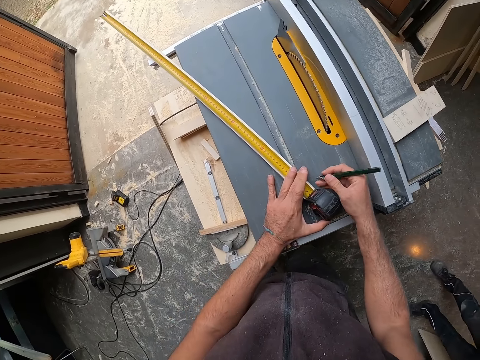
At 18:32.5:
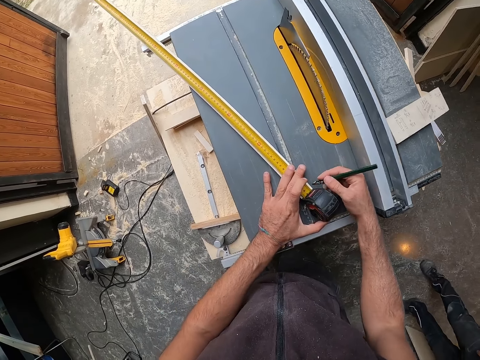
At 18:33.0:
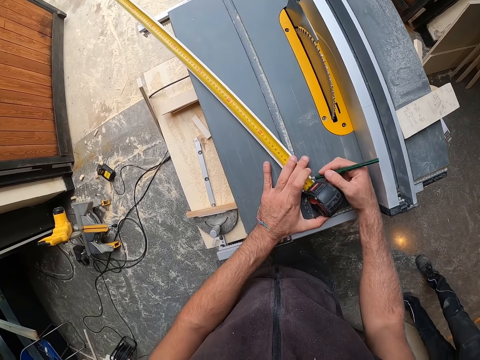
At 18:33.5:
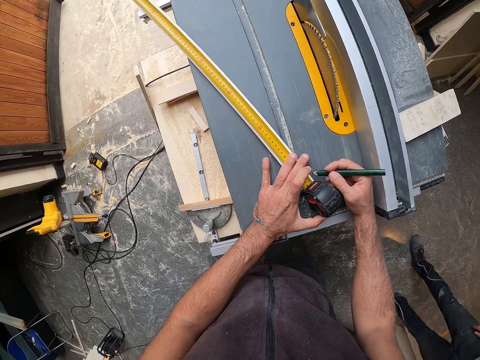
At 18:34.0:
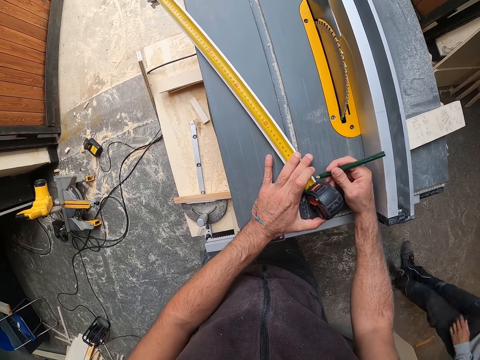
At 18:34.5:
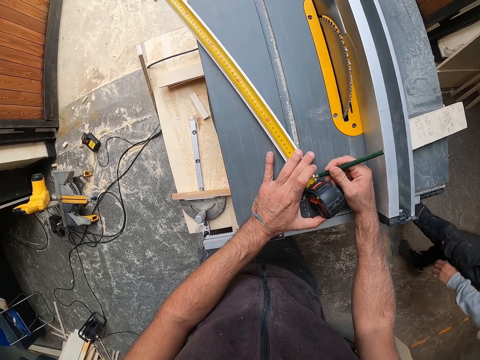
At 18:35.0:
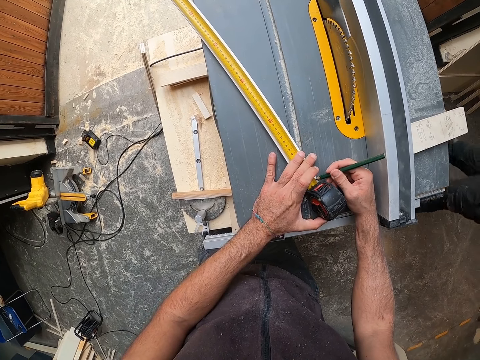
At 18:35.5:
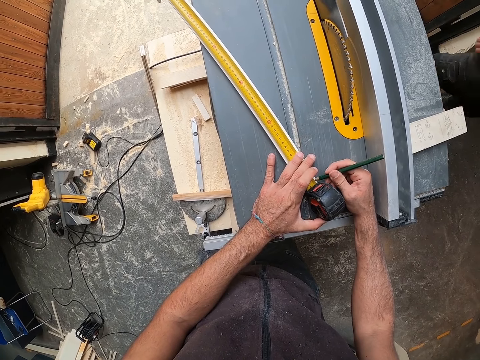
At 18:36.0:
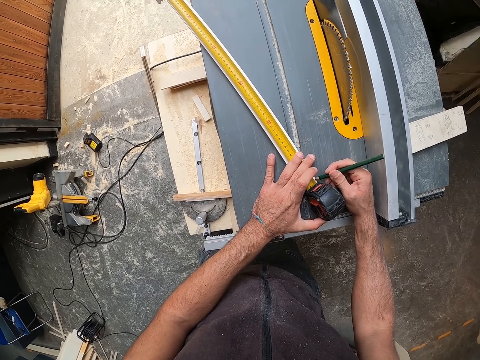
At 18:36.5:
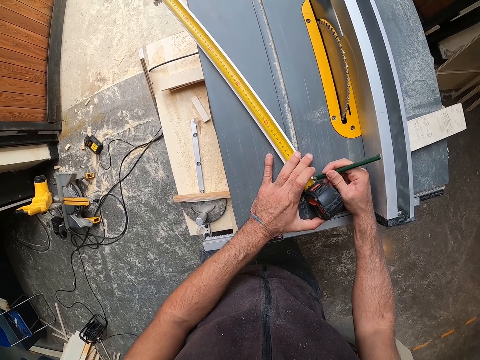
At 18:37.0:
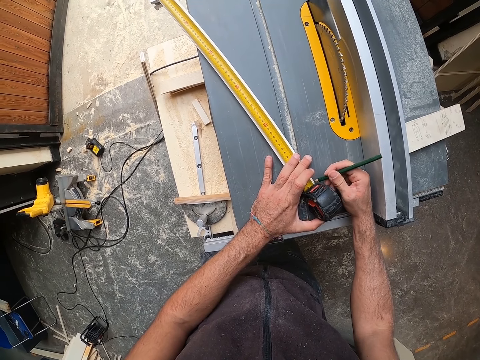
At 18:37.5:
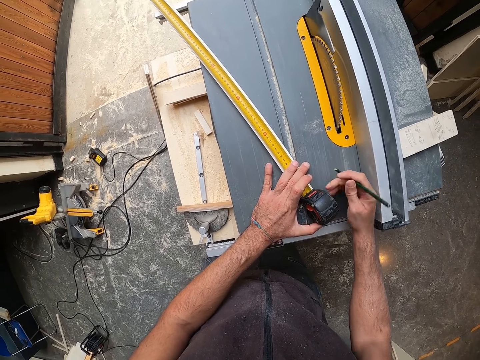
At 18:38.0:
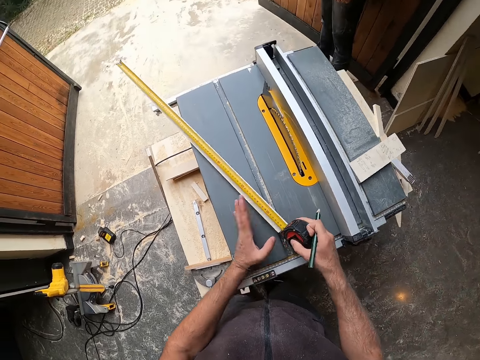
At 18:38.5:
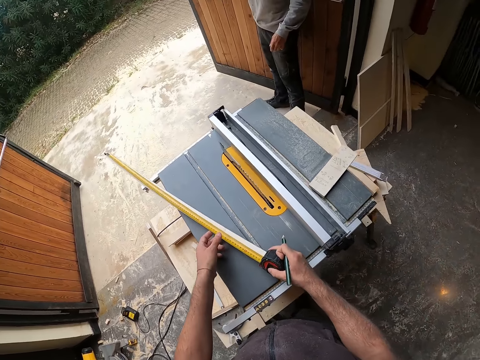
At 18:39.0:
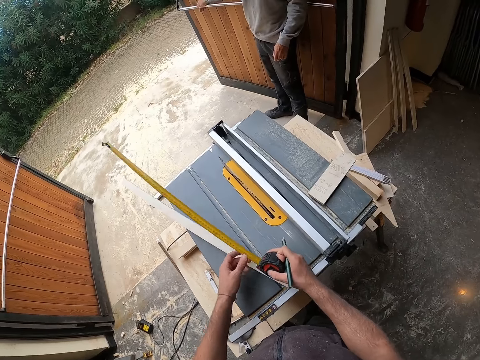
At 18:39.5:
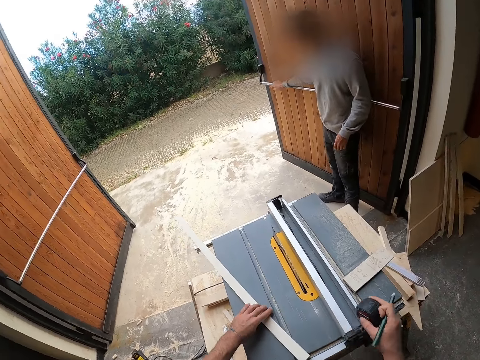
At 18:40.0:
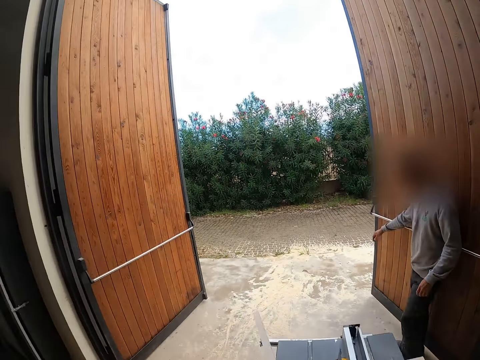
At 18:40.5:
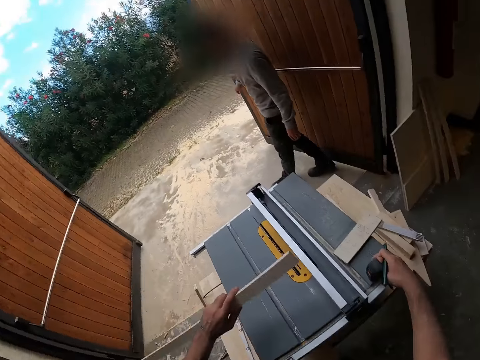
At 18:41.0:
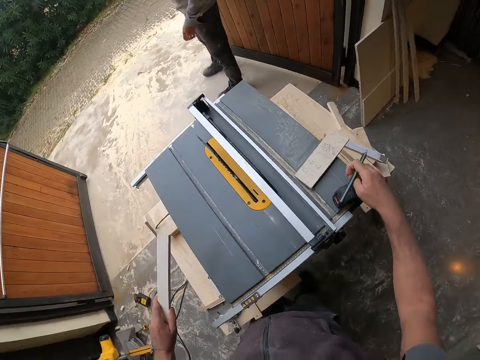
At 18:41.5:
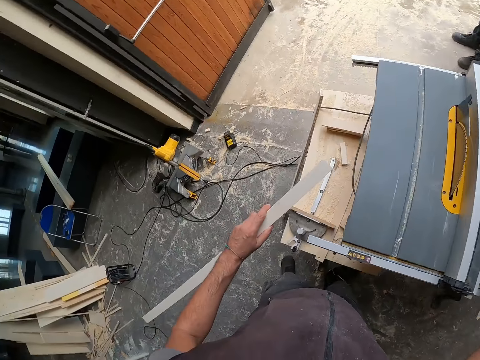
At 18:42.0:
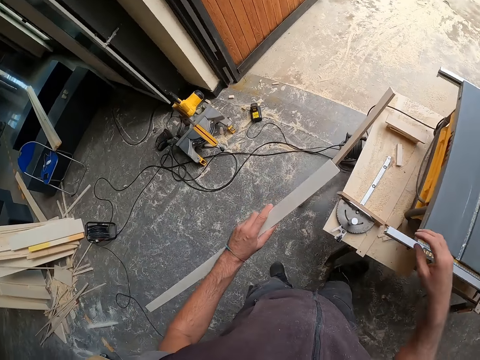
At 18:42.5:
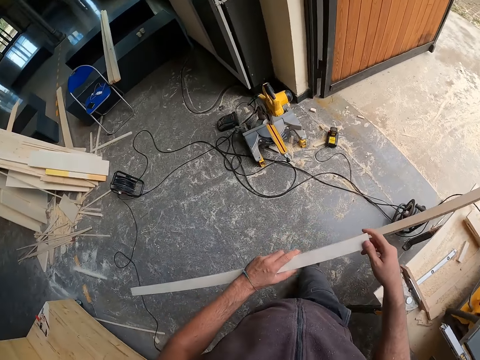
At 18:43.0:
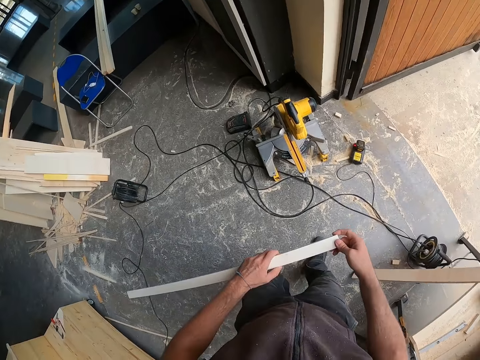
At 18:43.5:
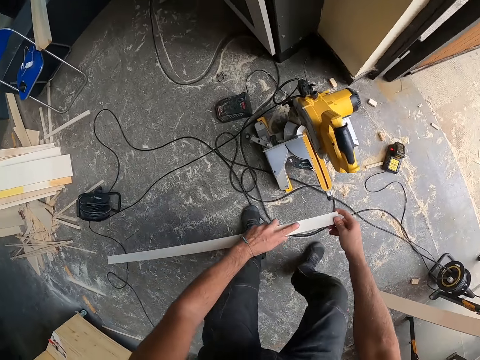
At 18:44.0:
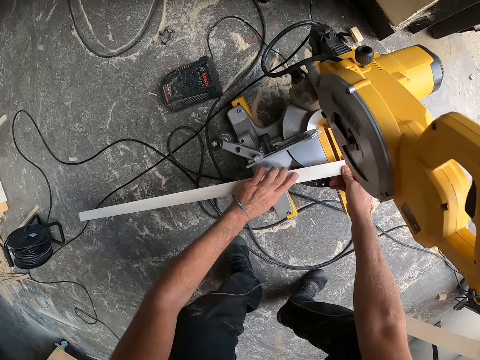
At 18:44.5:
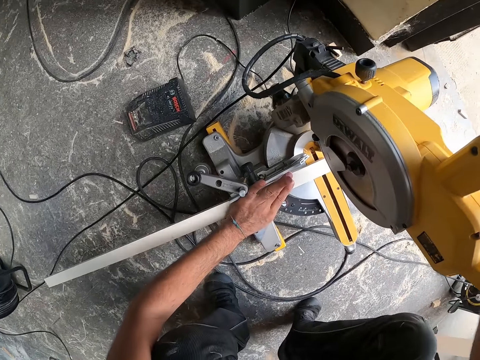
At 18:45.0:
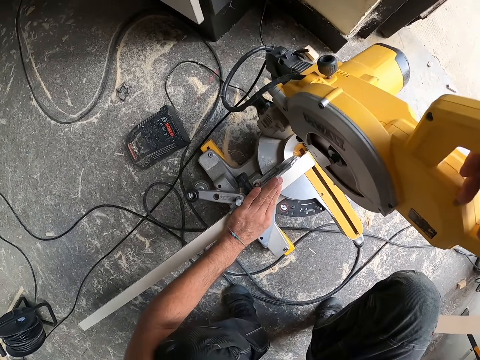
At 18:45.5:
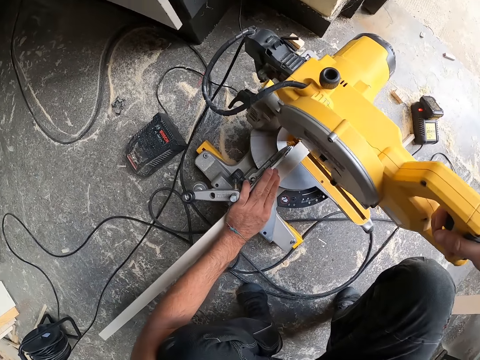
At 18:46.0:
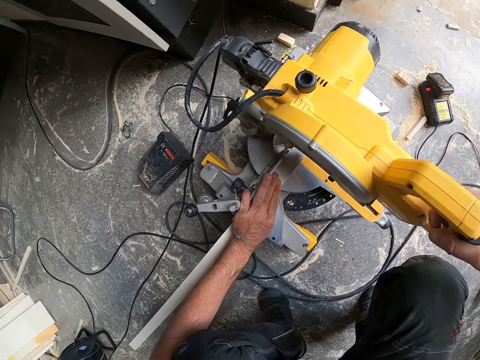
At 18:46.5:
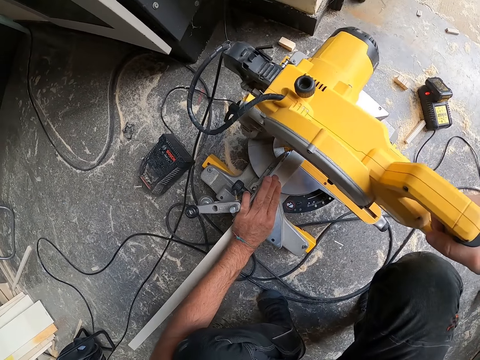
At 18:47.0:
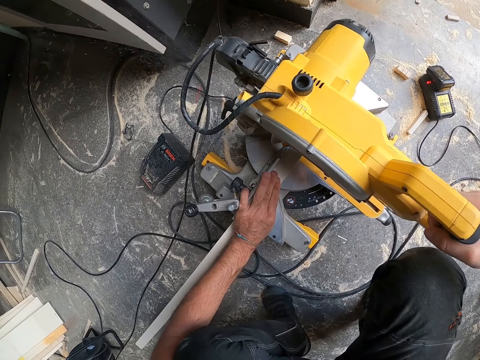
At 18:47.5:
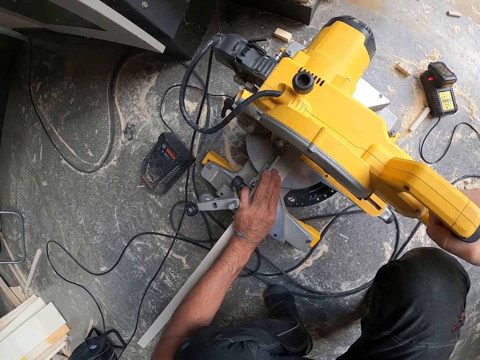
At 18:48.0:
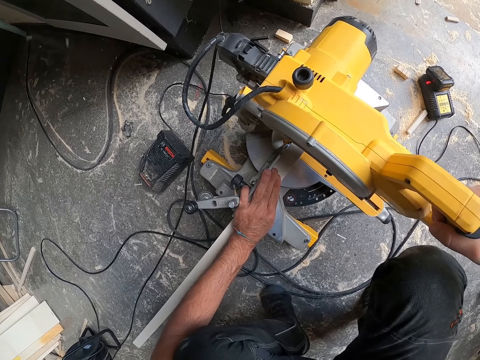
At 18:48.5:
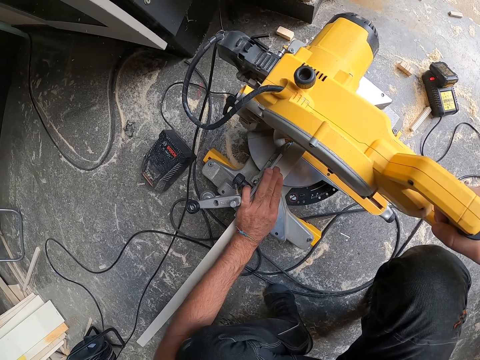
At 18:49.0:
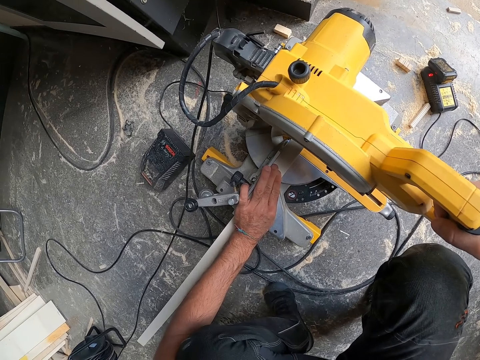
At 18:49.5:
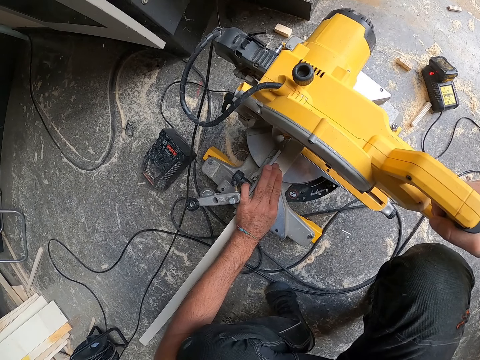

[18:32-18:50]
The camera wearer marks the wood with the pencil in his right hand. A man walks around the room. The man stands at the door and walks around. The camera wearer walks around the room. He places the wood on a miter saw with both hands. He cuts the wood with the miter saw on the floor.

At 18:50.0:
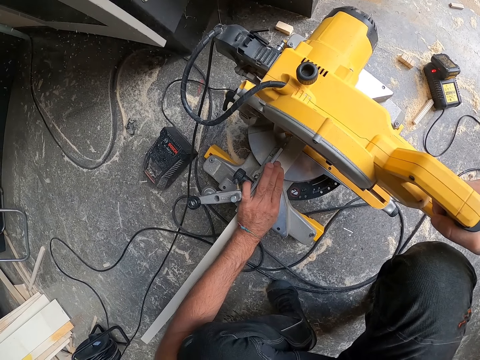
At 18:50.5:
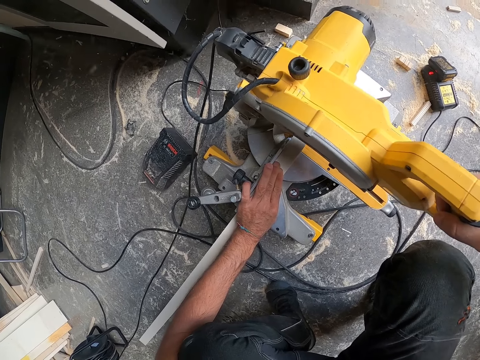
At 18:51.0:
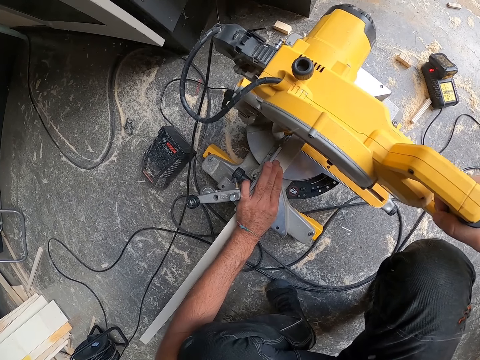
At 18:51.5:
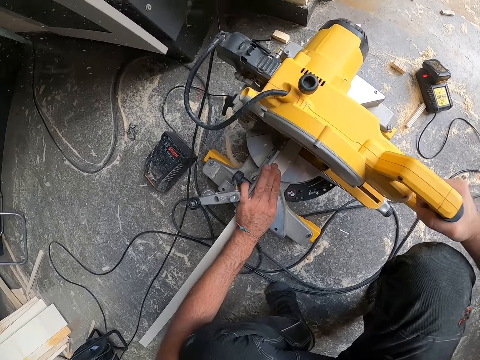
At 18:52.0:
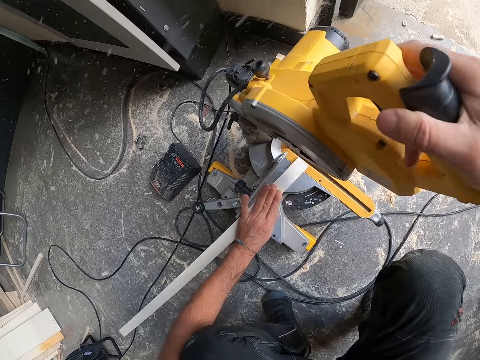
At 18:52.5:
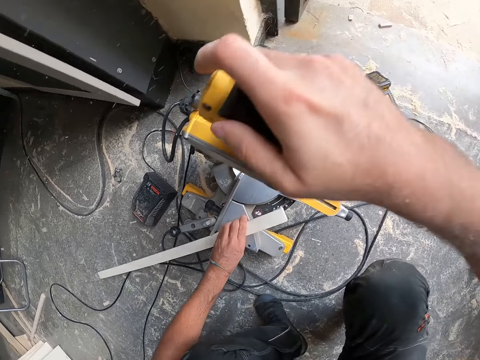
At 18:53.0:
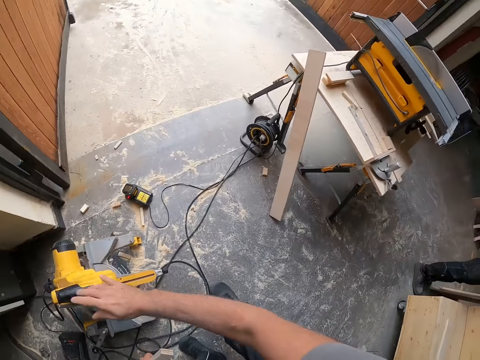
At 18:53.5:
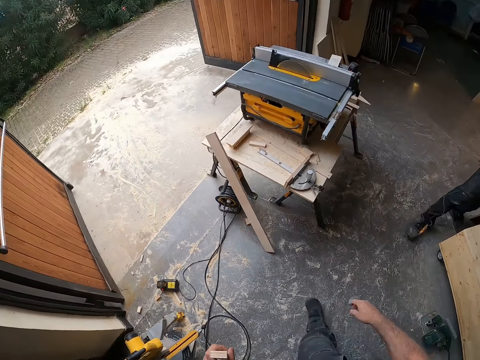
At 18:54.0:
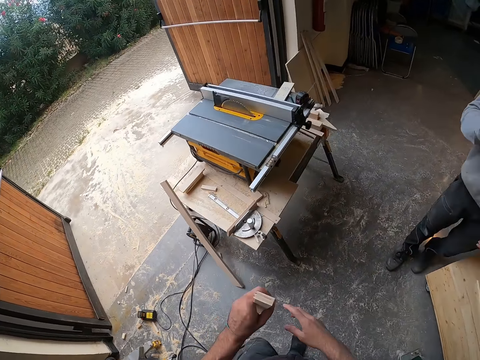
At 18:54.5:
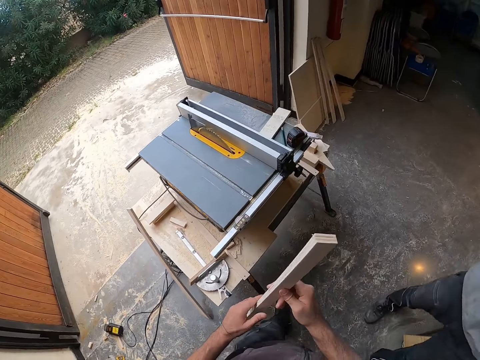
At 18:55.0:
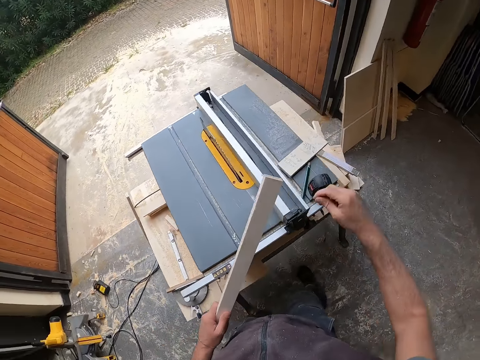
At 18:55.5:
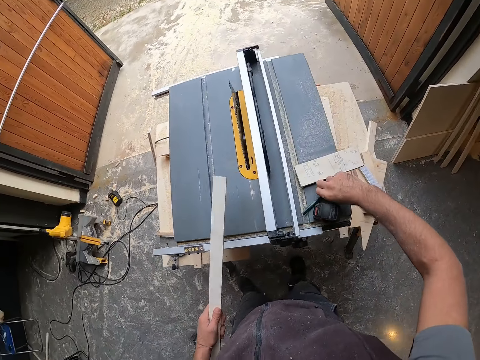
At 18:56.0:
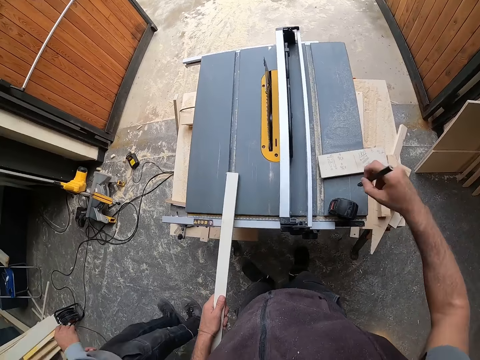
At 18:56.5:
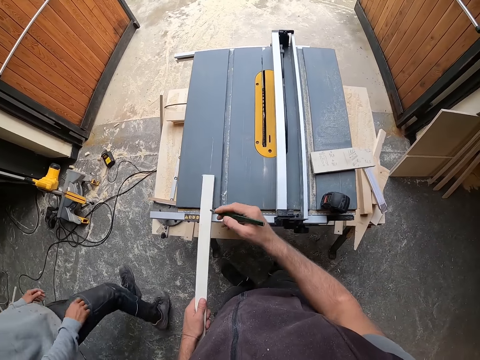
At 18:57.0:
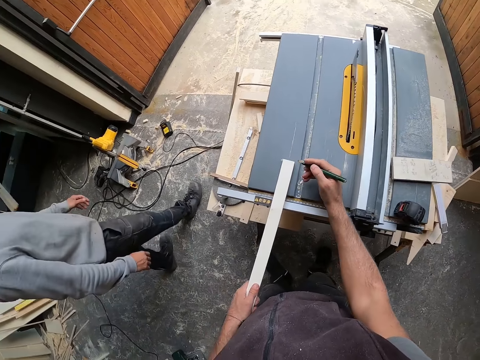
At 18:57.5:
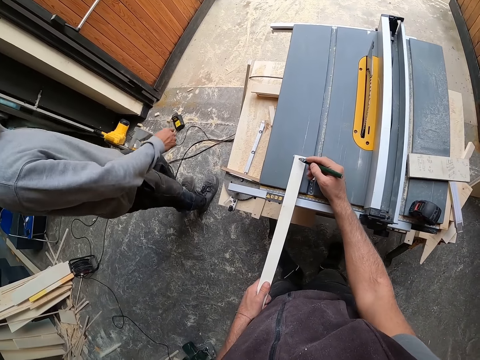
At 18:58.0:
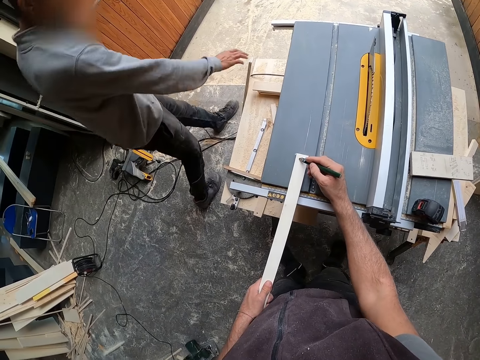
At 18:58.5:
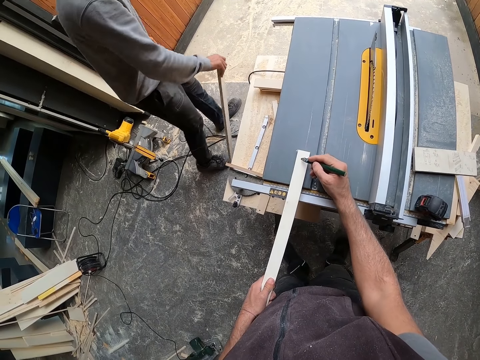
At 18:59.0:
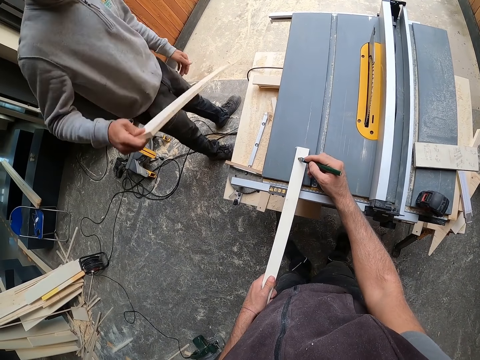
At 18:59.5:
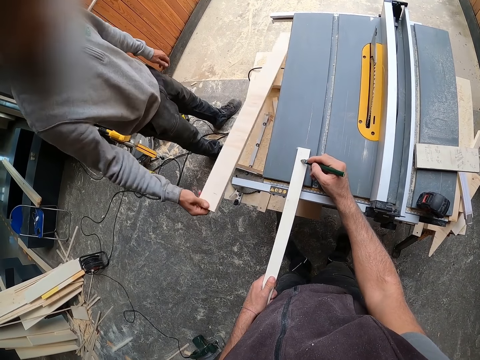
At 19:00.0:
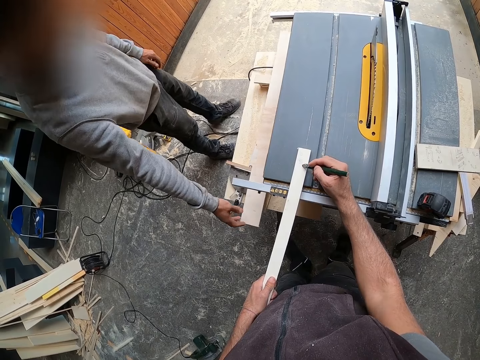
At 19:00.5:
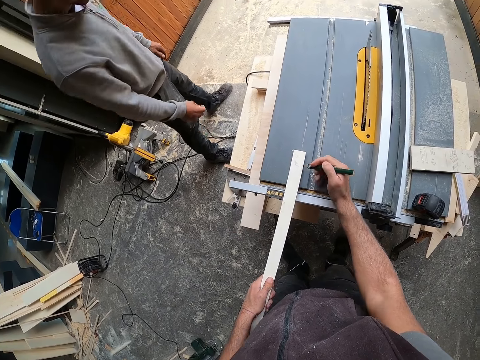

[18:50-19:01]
The camera wearer picks up the wood with his left hand. He walks around the room. A man walks around the room. The camera wearer holds the wood with both hands. He picks up the pencil with his right hand. The man walks around the room. The camera wearer marks the wood with the pencil in his right hand. The man picks up the wood with his right hand and places the wood on the table saw with his right hand.
